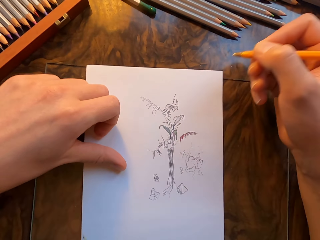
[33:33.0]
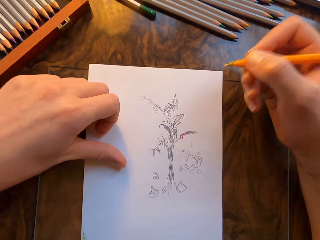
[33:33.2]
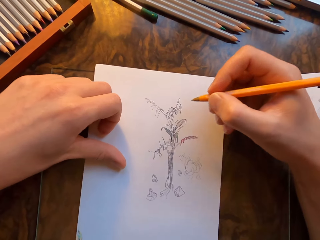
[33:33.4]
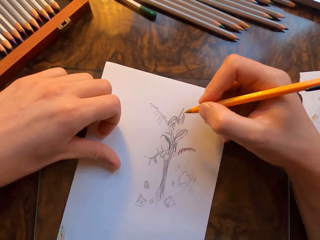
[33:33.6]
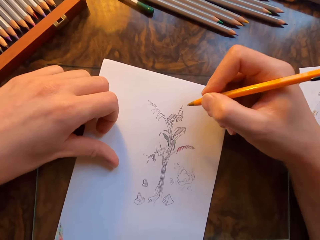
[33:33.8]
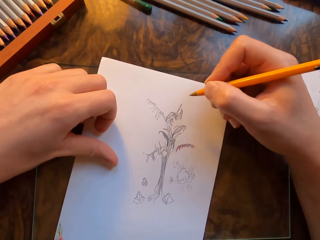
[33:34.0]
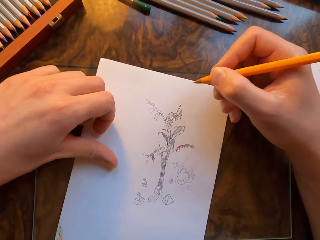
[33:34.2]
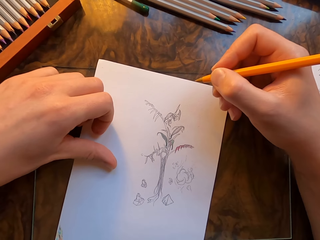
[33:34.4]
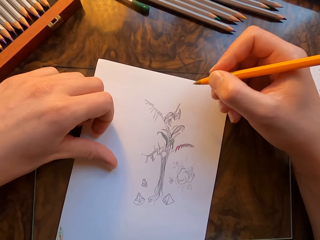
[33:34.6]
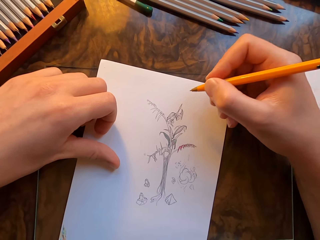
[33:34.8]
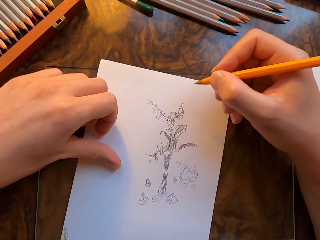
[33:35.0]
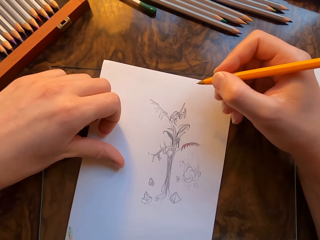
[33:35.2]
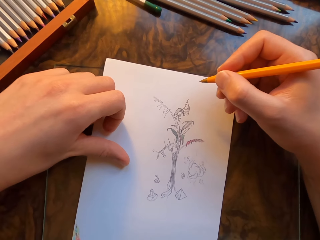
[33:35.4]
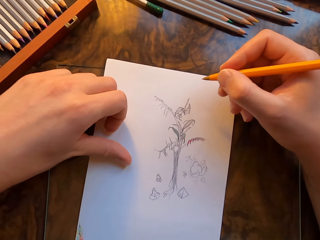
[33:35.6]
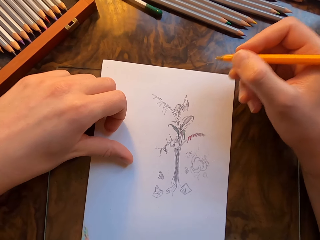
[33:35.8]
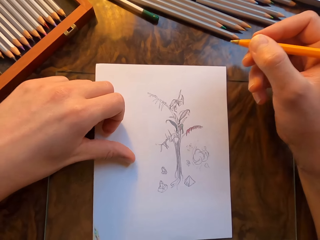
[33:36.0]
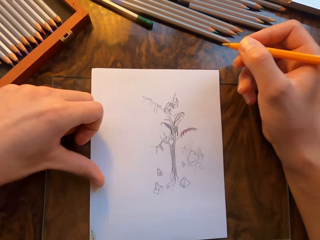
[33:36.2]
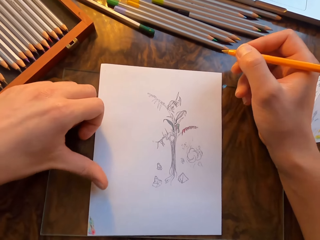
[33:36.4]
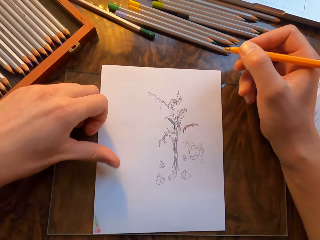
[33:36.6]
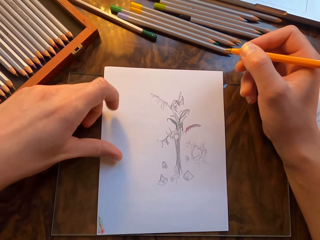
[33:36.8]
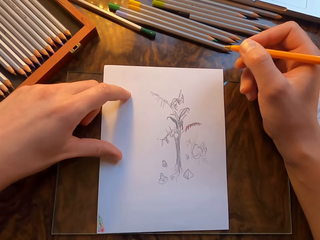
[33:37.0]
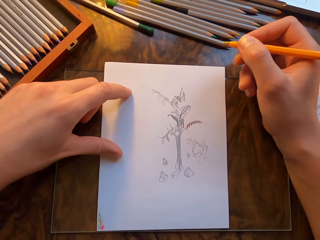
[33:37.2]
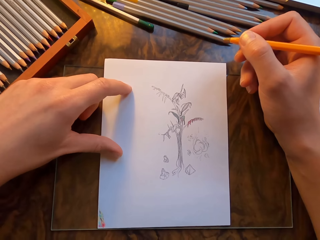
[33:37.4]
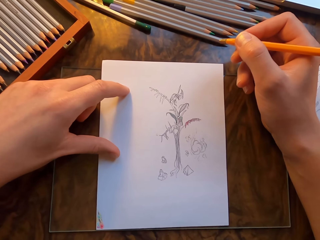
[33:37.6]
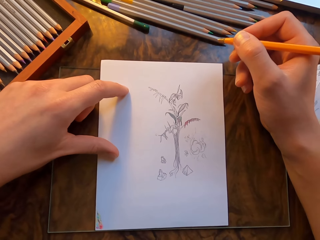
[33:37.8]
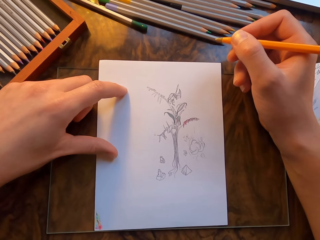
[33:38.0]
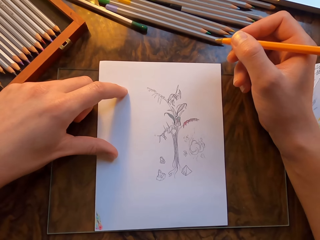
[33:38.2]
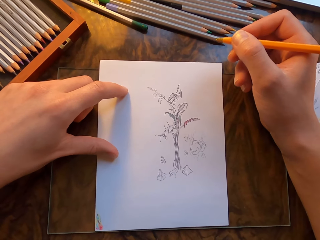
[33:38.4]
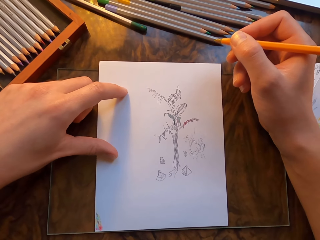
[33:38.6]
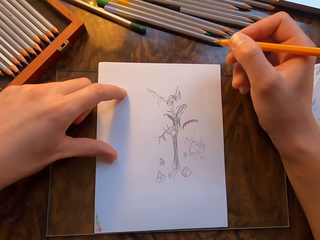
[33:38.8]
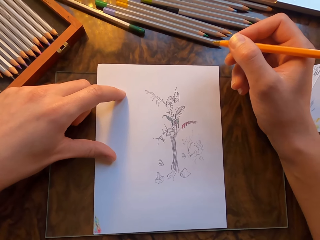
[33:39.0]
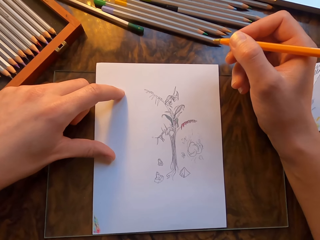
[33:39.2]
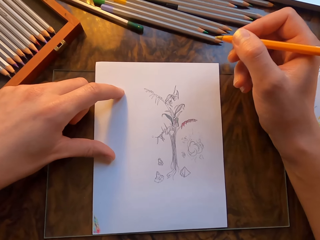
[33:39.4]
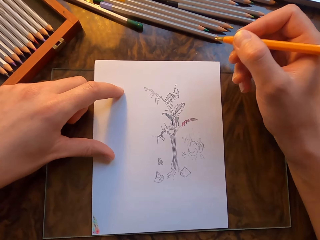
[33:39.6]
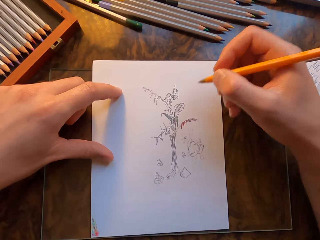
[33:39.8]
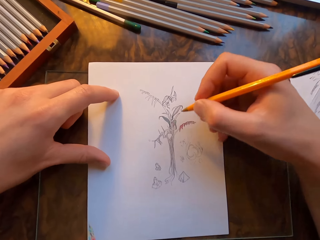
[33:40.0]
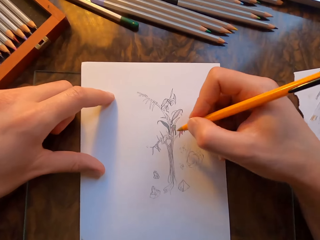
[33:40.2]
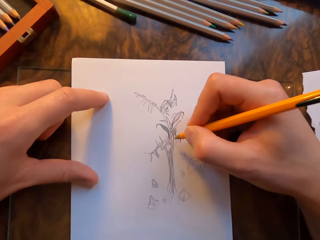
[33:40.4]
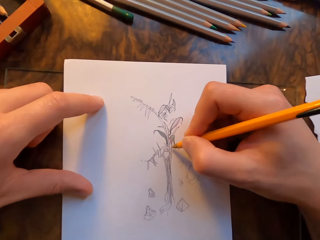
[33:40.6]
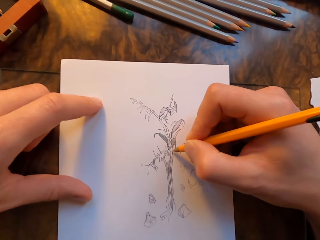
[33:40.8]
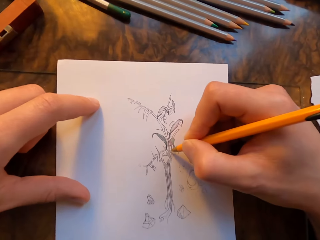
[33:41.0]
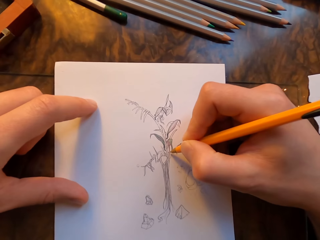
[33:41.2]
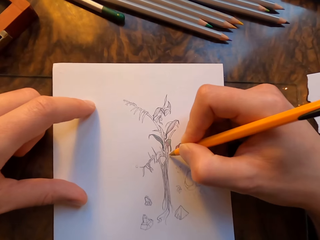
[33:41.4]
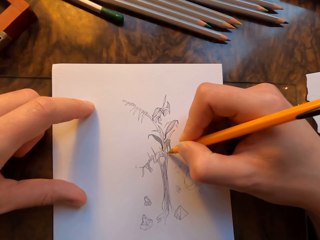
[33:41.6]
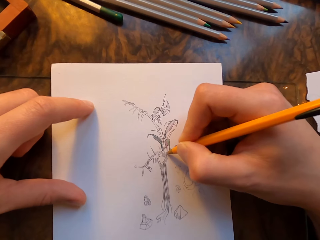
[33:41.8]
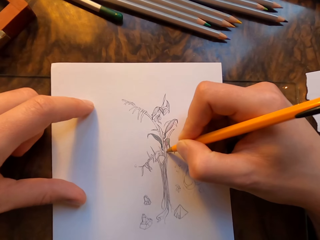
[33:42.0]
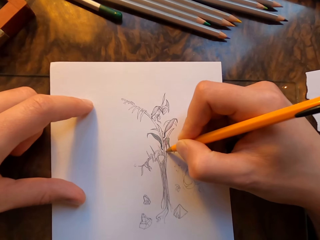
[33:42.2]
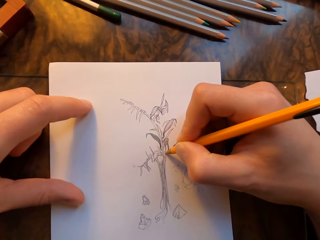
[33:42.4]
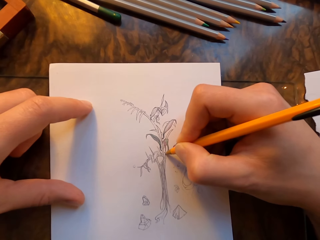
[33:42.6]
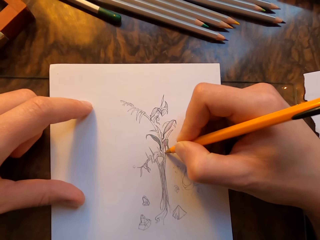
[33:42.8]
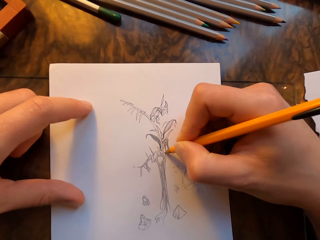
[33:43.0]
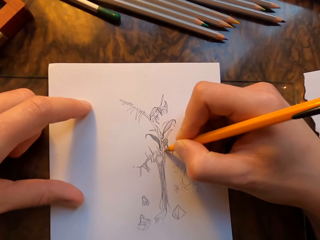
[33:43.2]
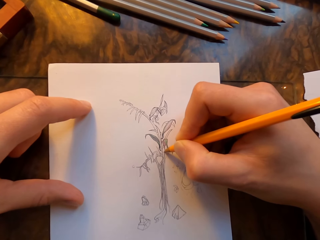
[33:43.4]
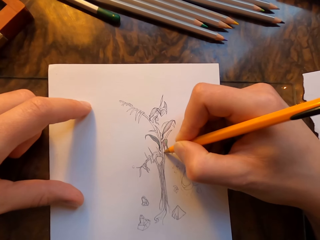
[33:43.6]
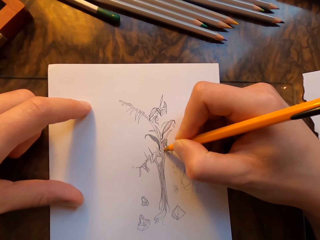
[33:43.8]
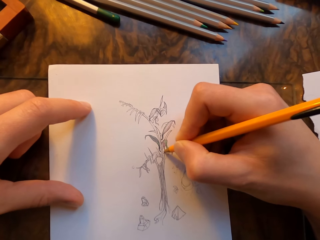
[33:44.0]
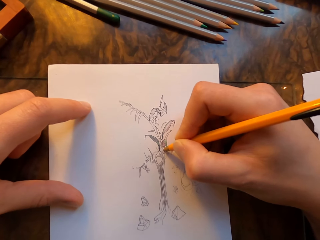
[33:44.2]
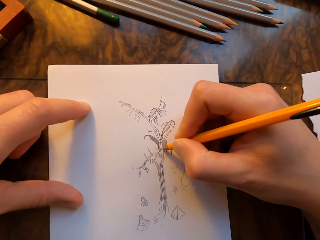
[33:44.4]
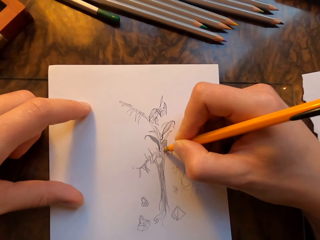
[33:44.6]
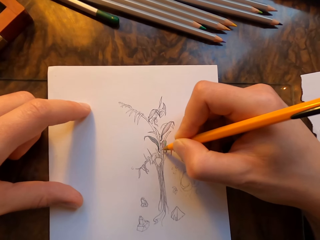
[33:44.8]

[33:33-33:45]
The camera wearer looks at the drawing. He draws on the drawing paper with the pen in his hand.

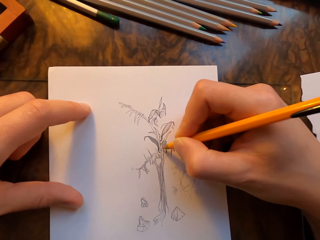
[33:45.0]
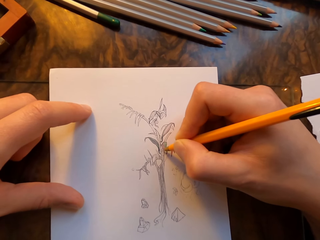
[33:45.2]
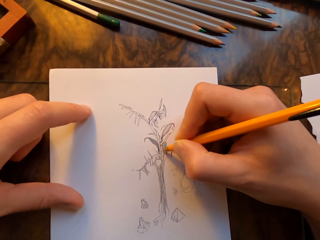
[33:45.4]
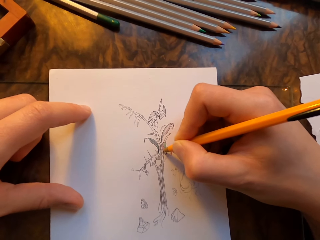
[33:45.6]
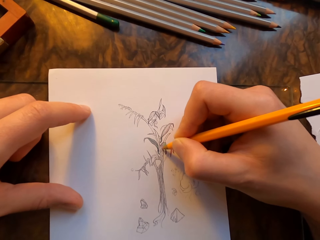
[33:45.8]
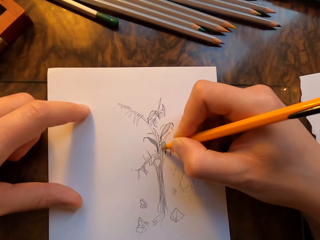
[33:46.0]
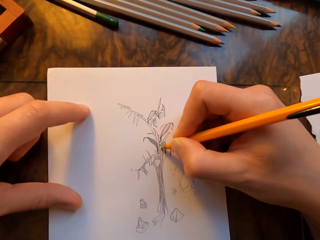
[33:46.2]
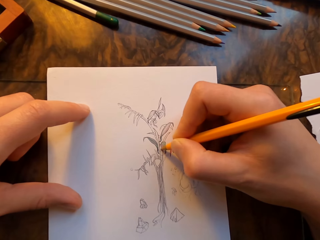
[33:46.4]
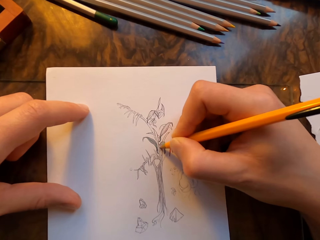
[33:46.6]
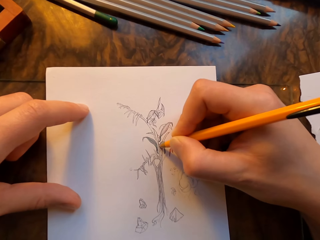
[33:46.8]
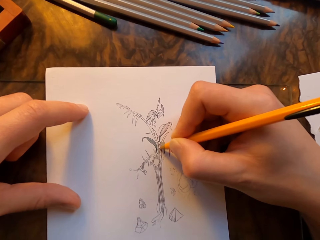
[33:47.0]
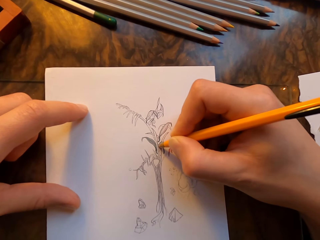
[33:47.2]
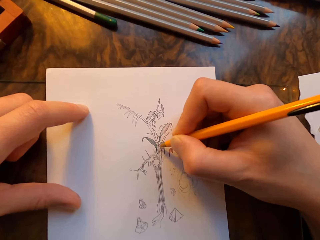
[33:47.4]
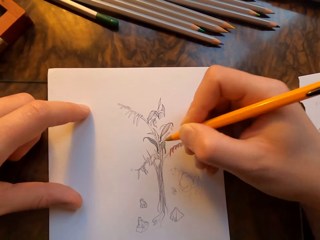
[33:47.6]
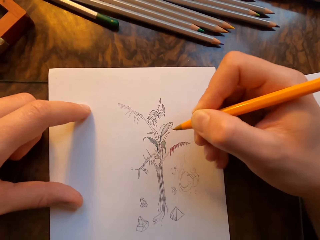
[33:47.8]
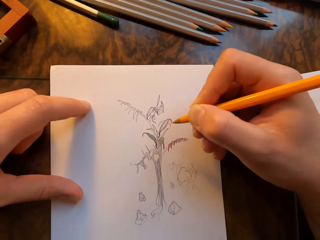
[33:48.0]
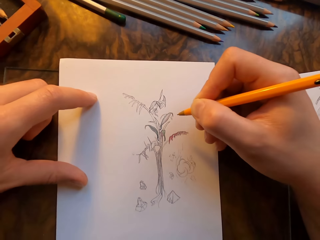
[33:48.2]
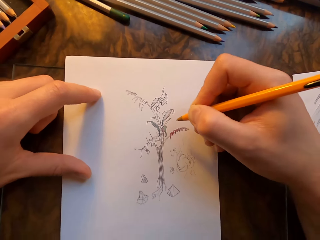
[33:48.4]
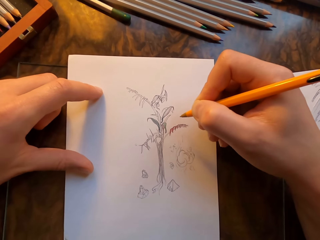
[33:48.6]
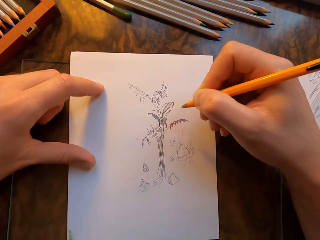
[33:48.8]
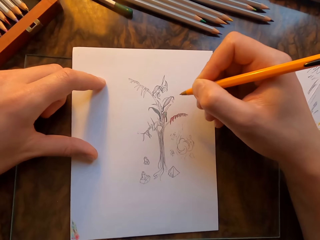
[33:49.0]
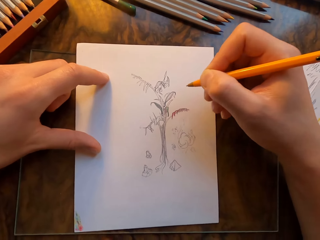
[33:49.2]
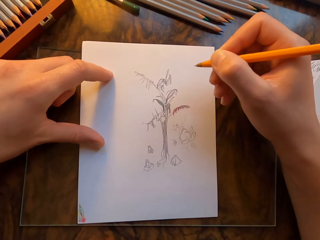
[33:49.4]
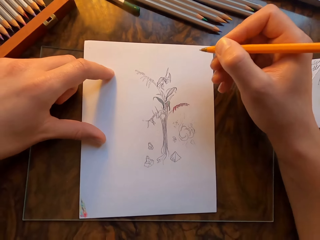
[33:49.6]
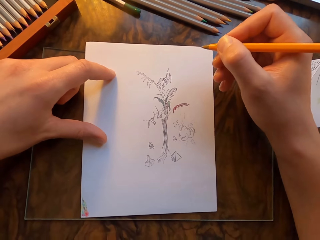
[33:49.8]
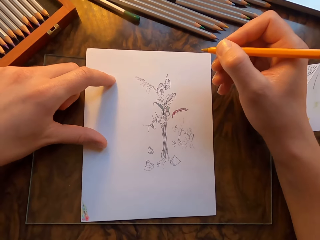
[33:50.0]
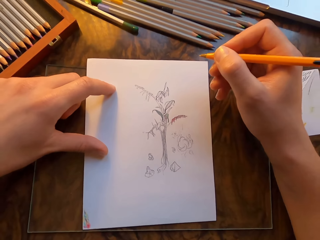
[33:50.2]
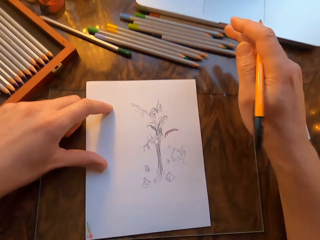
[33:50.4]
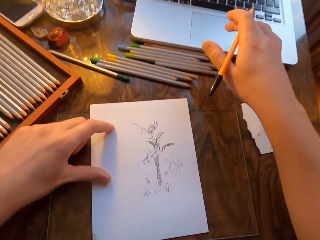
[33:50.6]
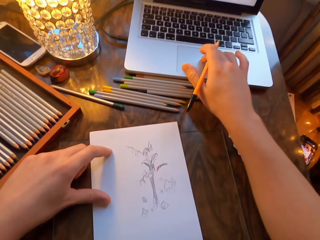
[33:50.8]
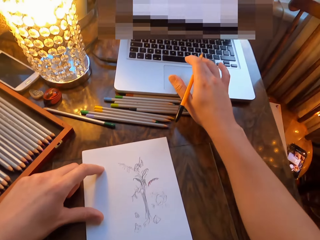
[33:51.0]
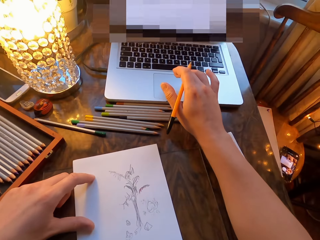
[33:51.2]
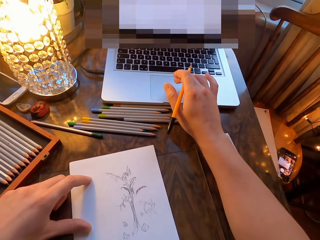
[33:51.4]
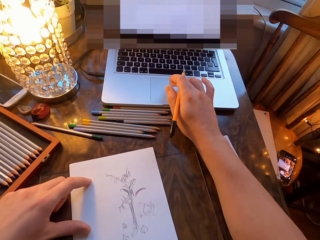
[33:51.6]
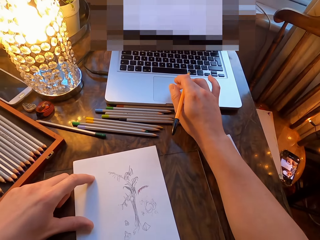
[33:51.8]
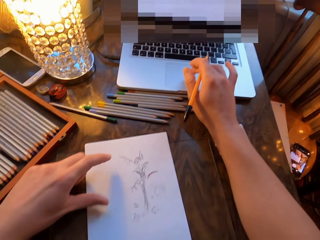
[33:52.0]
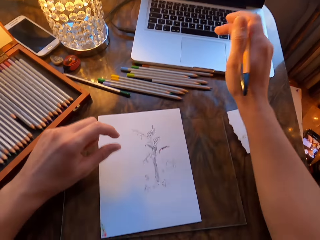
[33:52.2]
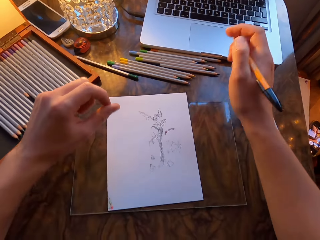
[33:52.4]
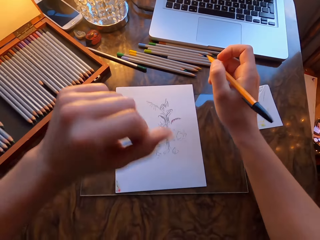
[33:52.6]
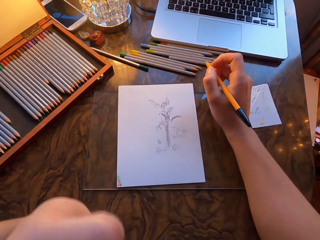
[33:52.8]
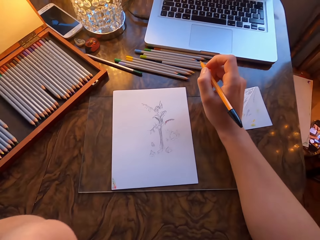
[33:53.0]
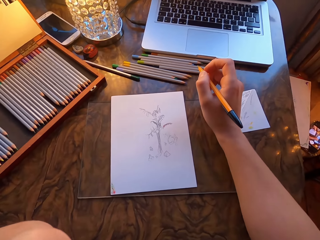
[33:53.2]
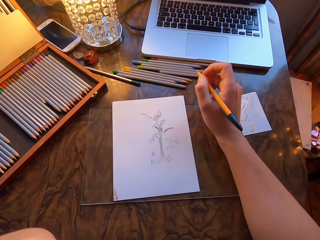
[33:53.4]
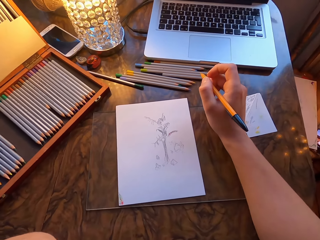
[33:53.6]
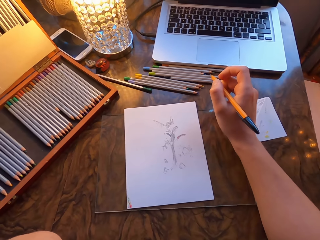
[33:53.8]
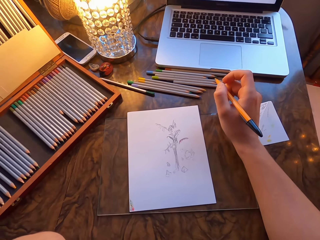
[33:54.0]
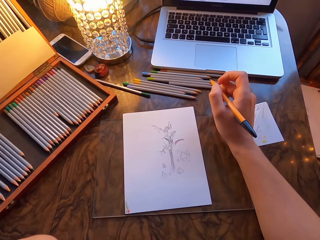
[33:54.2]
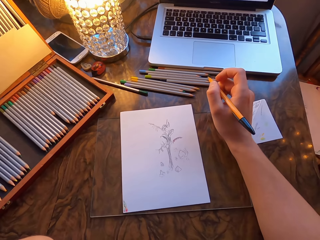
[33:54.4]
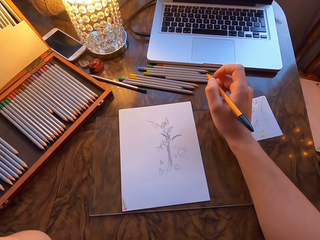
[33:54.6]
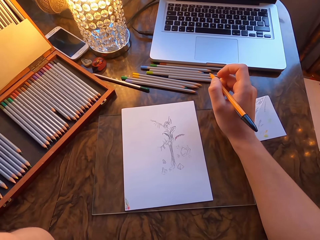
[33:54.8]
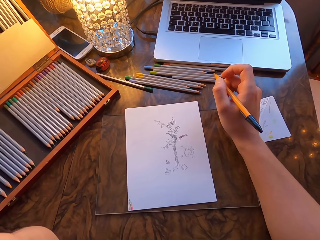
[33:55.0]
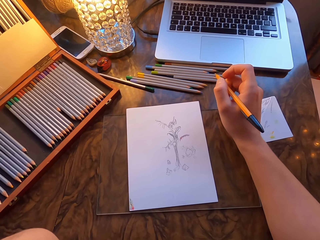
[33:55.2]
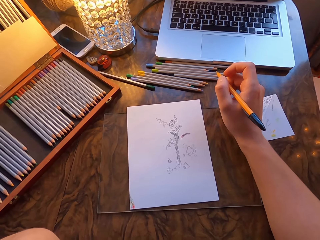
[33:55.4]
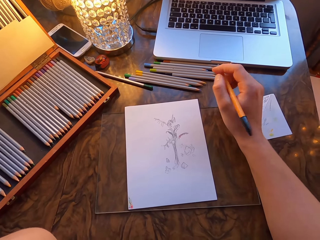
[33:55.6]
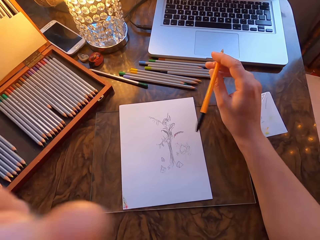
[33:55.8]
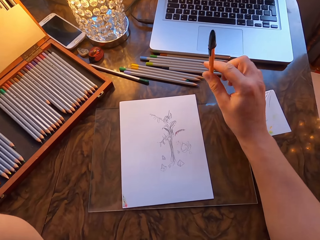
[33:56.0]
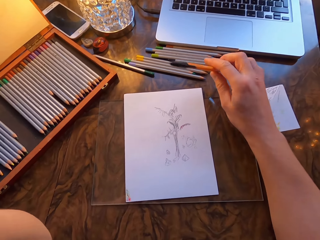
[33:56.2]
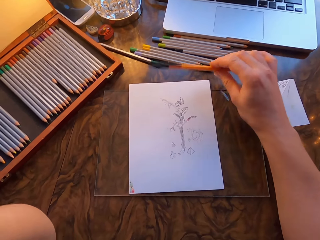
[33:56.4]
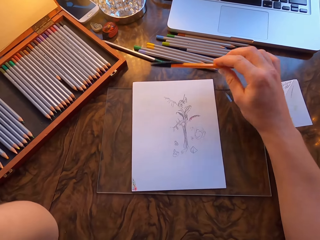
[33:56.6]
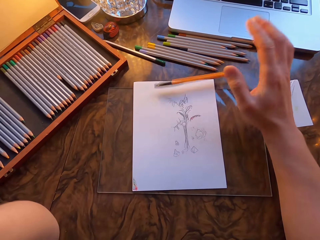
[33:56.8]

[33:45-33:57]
The camera wearer lifts the pen. He moves his right hand. He scrolls on the laptop. He lifts his left hand. He drops the pen.
